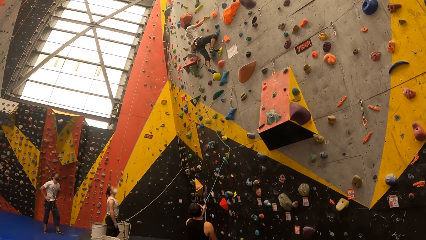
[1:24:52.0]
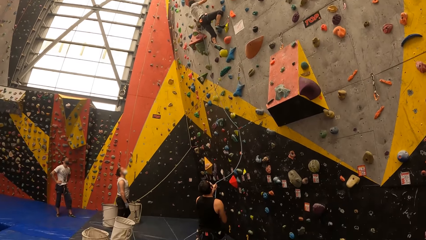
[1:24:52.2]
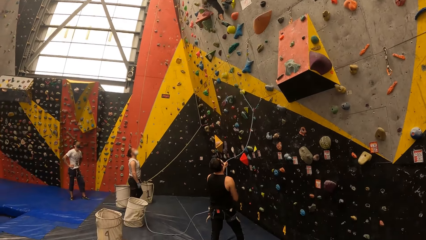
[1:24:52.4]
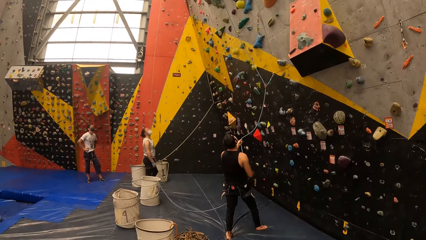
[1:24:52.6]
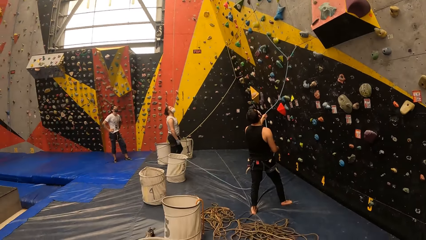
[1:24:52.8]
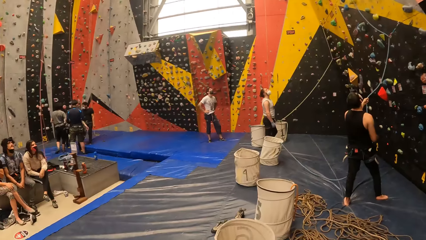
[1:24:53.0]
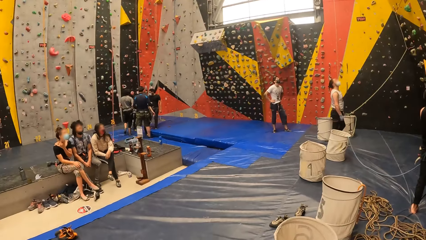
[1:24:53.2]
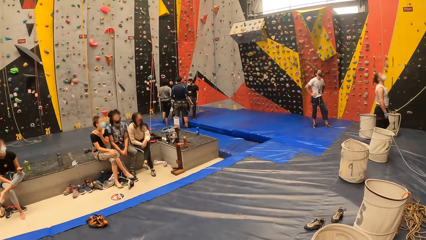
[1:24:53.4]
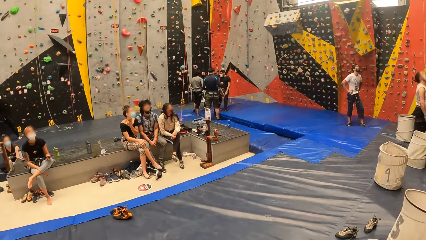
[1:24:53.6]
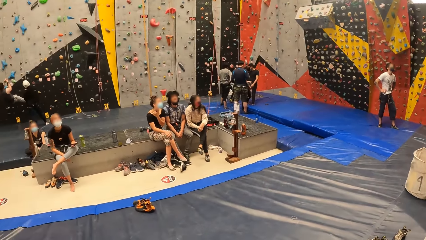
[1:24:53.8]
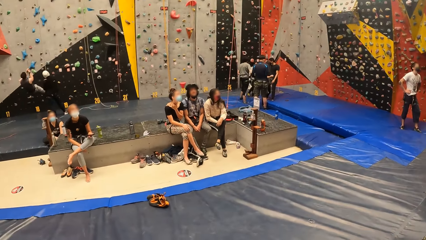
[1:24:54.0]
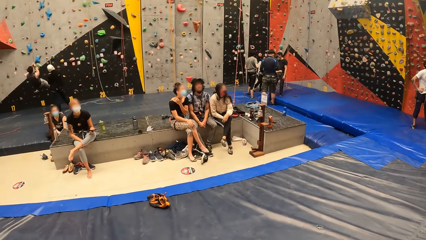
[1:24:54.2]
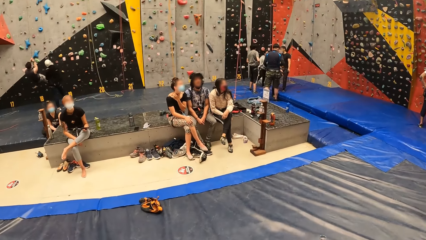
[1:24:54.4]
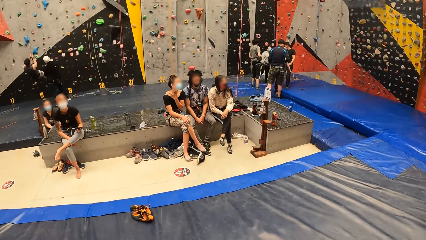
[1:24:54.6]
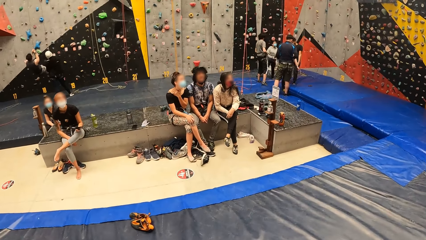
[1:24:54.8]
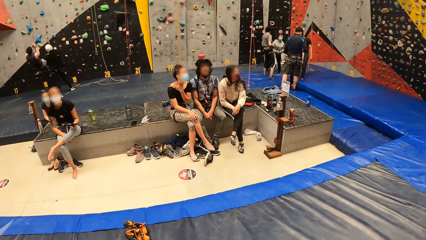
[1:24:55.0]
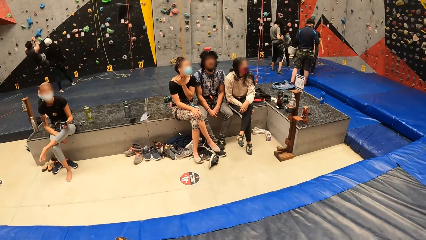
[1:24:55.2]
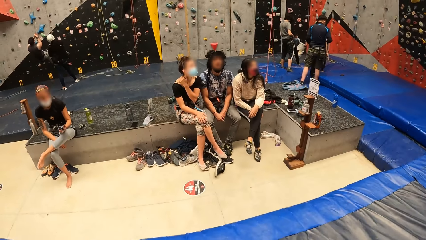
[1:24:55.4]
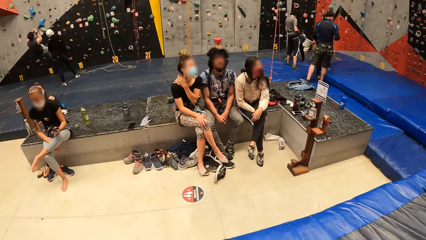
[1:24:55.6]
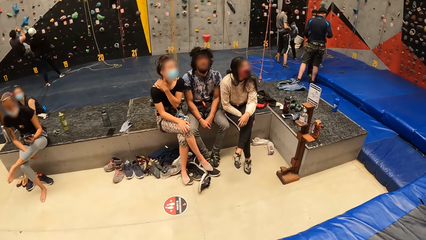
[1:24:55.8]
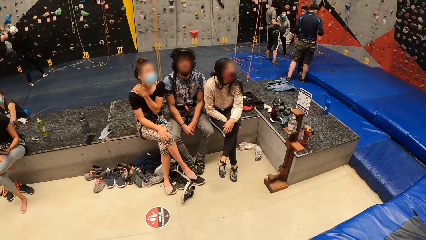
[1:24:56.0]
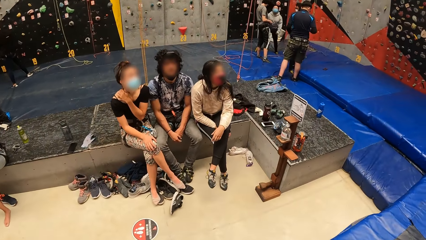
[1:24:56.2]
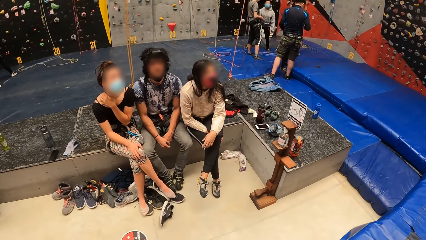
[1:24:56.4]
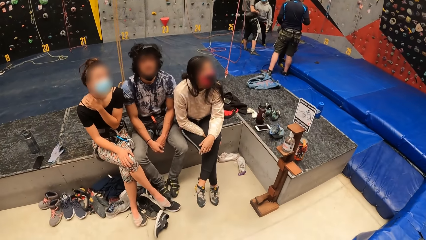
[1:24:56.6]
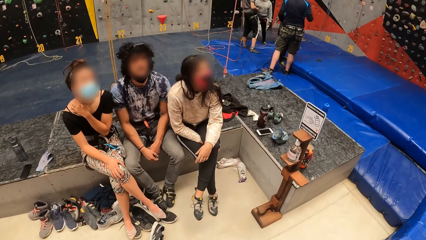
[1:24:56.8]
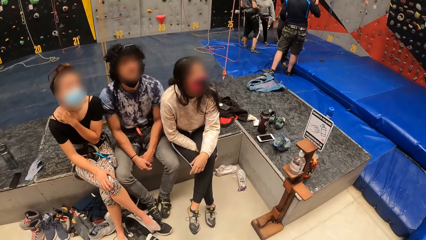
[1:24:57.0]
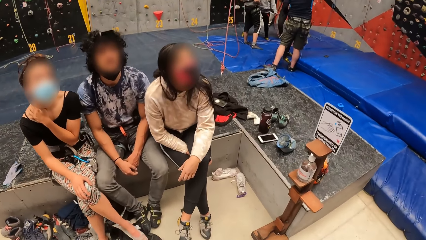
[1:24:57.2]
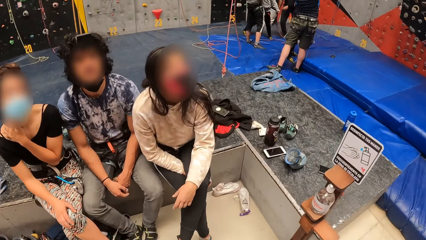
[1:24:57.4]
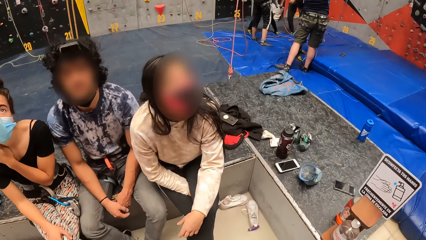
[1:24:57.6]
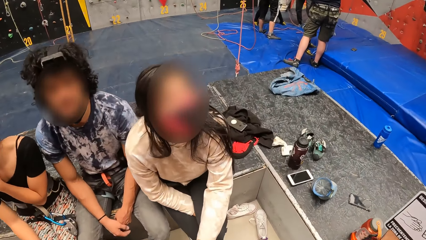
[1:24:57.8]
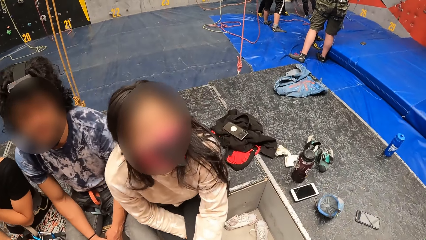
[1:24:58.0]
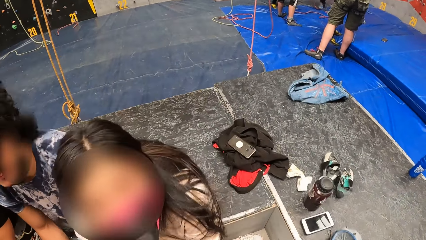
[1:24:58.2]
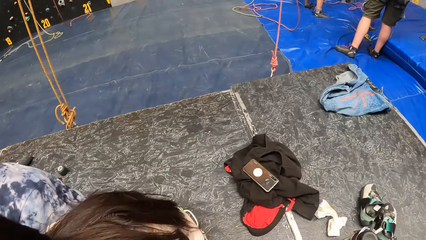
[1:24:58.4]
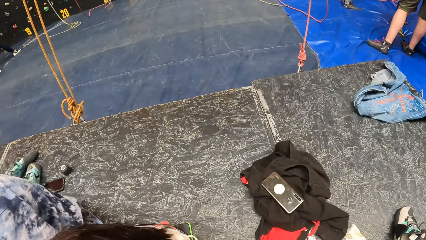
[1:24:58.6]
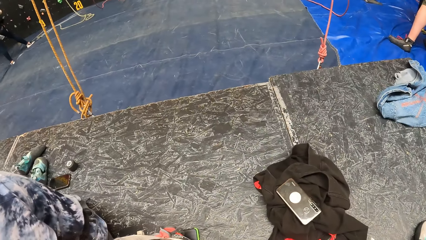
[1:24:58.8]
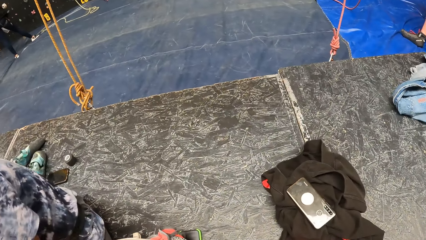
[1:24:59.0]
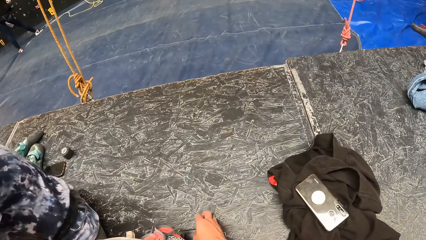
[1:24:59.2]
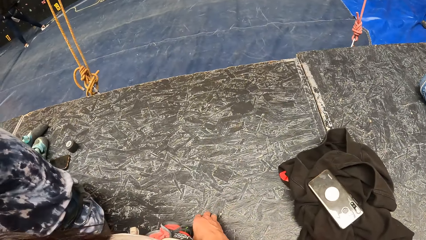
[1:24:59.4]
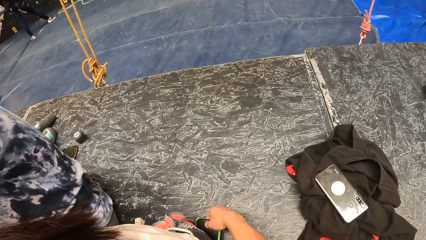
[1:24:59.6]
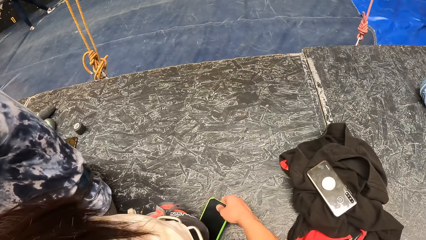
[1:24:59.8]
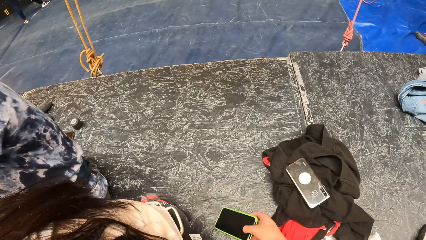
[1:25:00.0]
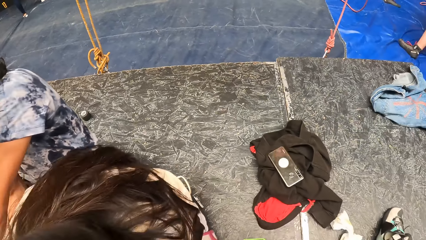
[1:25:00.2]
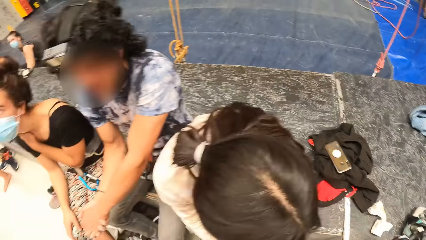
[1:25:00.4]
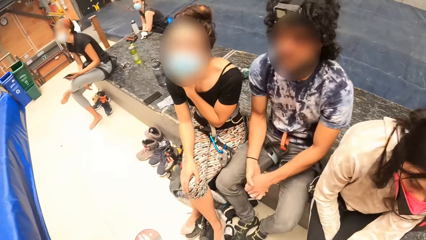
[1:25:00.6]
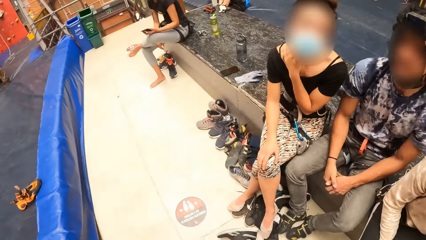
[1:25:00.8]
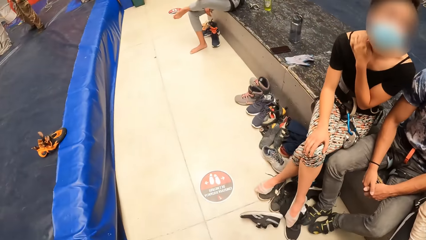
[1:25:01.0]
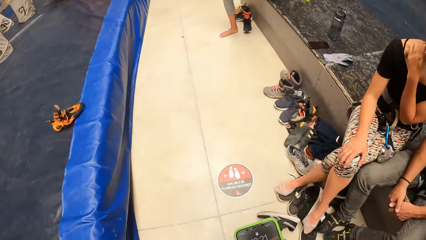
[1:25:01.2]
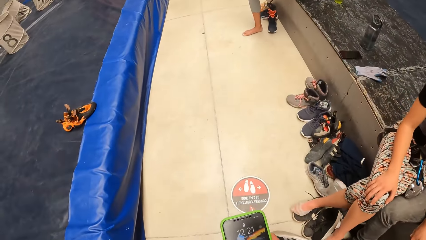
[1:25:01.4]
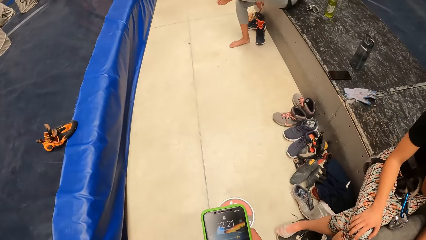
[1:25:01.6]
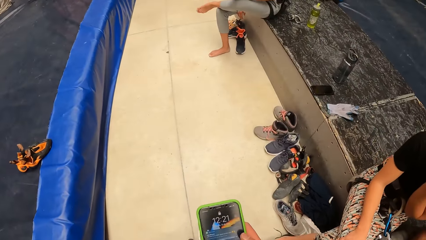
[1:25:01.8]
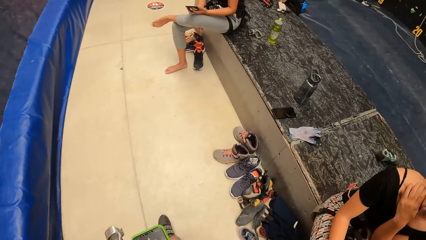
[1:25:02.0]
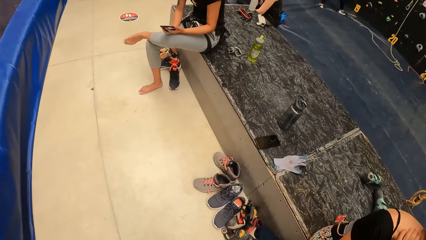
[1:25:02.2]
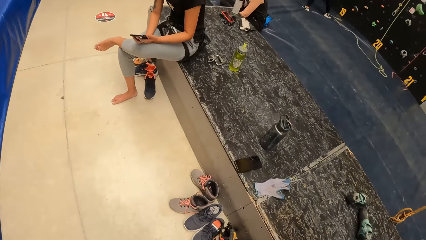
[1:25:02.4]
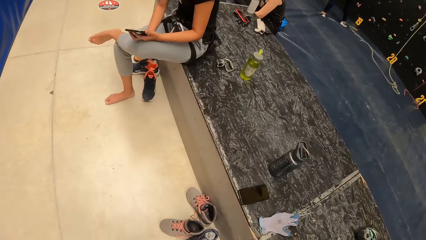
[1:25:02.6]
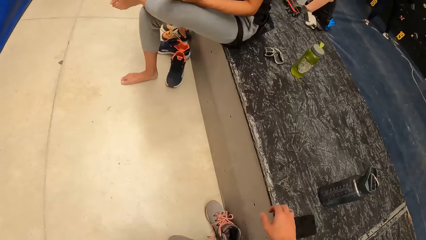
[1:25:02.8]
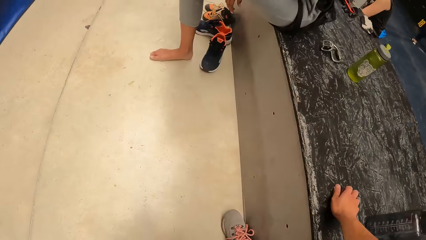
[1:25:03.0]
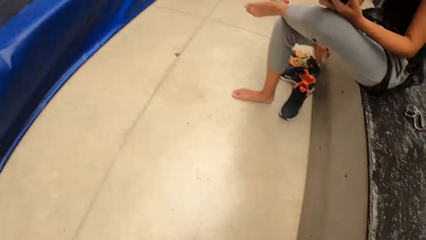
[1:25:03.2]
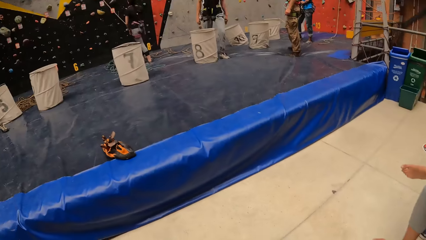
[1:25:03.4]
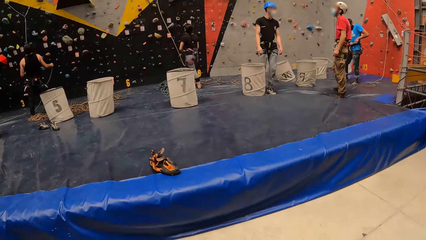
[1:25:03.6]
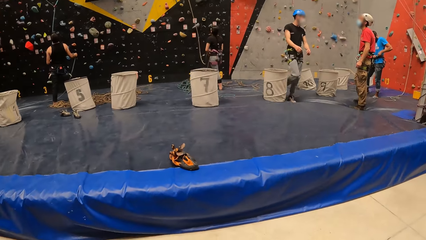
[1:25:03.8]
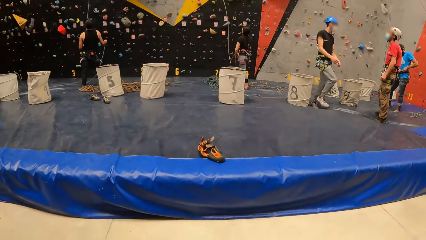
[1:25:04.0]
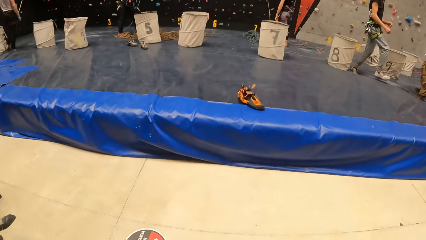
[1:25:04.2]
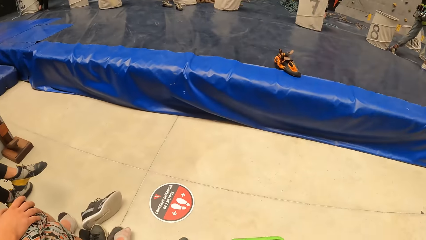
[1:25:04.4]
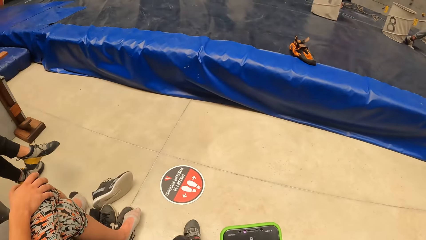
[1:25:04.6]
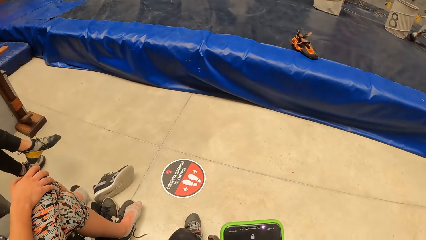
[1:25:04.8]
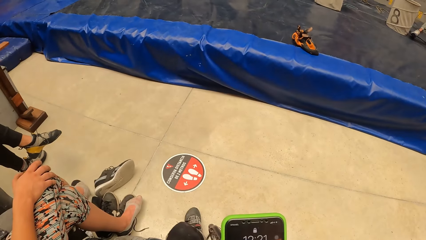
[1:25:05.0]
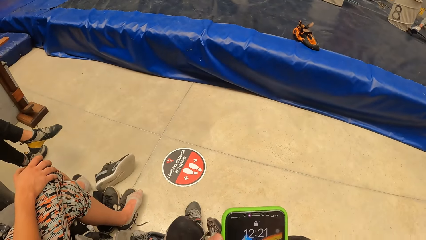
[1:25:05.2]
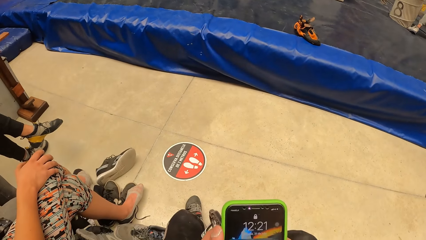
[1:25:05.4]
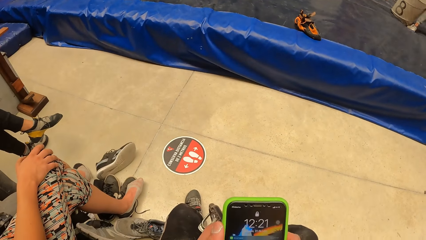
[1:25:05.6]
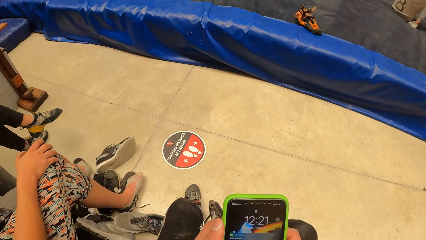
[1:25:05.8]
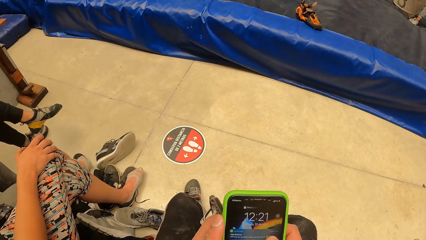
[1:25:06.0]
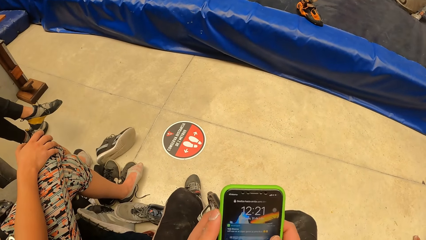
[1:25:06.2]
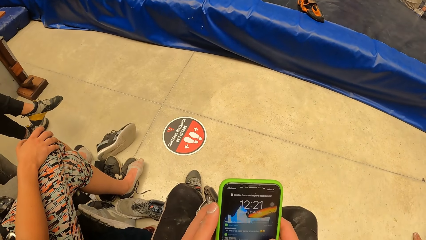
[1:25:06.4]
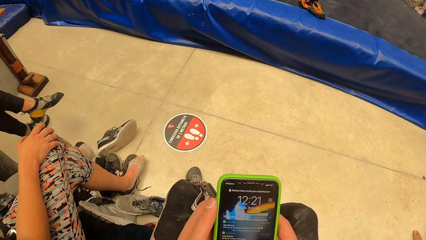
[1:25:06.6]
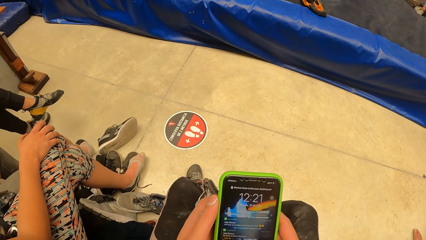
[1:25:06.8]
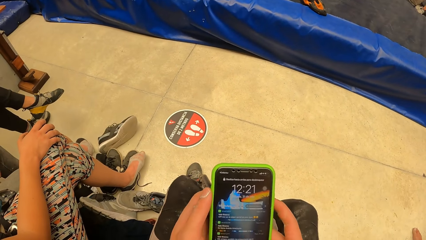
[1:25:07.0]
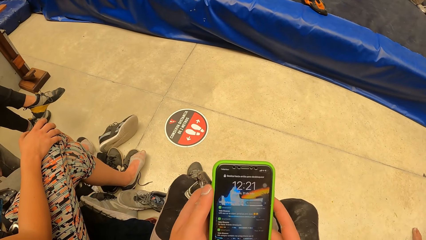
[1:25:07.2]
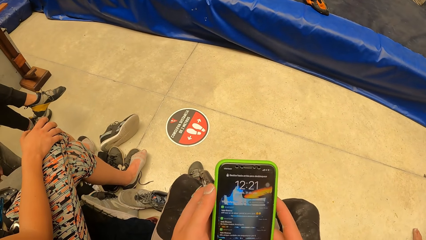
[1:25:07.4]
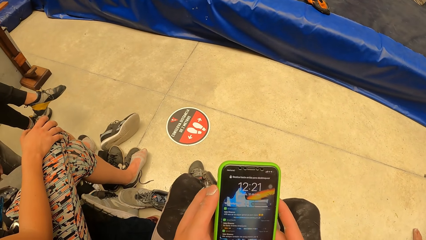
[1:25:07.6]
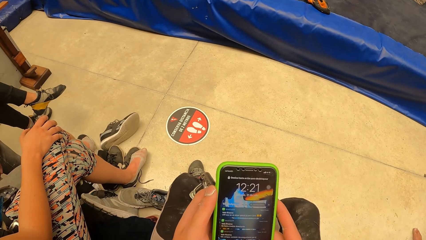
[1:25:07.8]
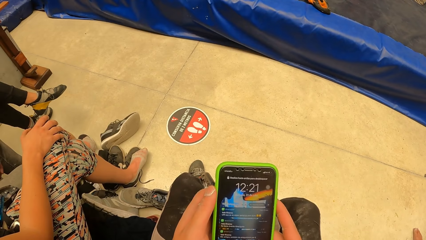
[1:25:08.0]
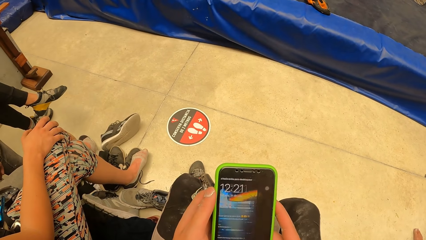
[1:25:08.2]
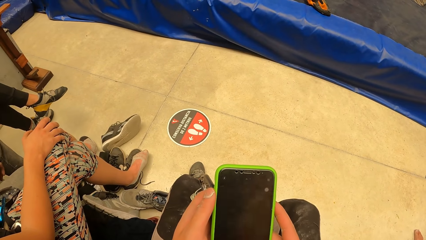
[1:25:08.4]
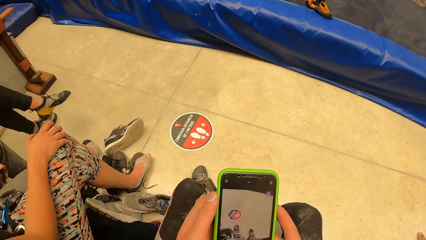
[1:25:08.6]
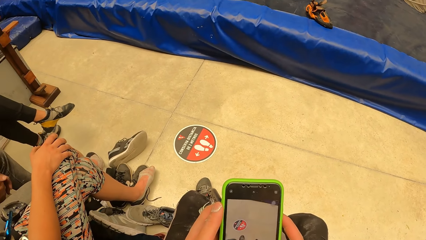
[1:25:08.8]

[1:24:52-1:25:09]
The camera wearer walks around the room. They pick up a phone. They walk around the room. They sit down on the floor. They stare at the phone.
